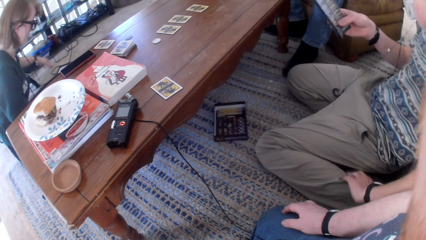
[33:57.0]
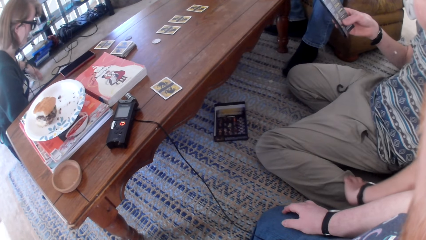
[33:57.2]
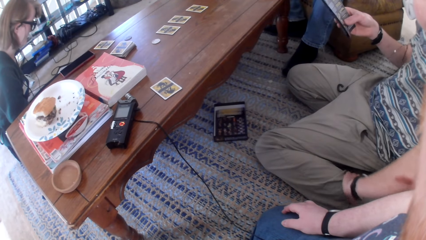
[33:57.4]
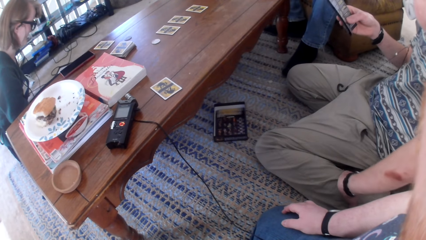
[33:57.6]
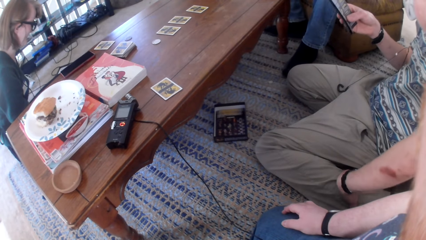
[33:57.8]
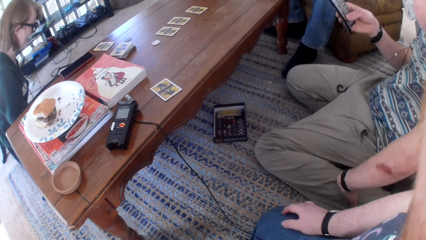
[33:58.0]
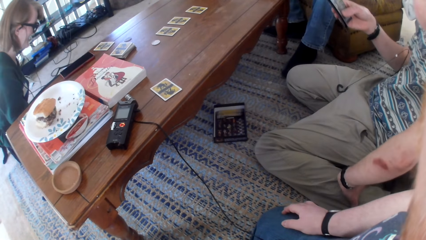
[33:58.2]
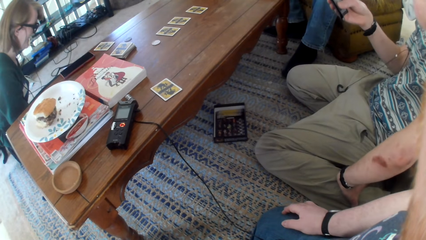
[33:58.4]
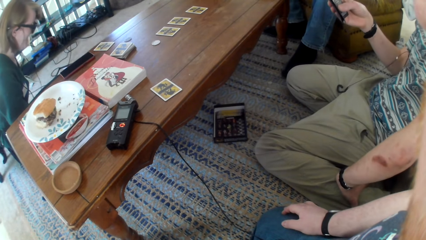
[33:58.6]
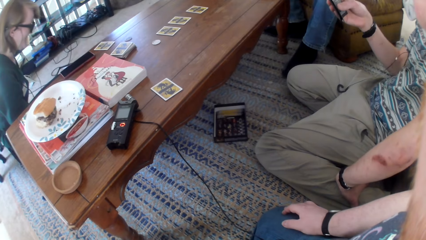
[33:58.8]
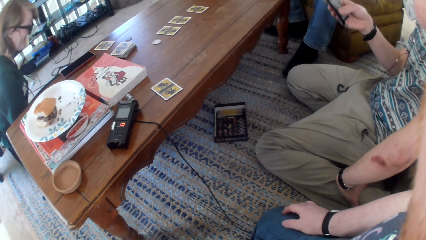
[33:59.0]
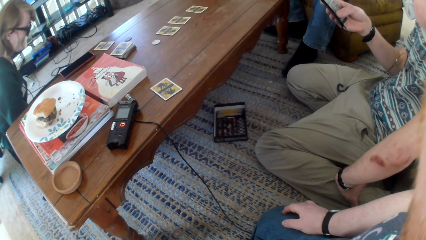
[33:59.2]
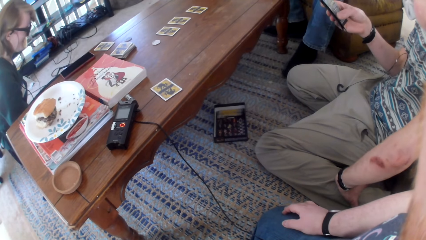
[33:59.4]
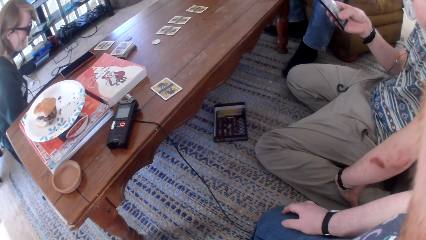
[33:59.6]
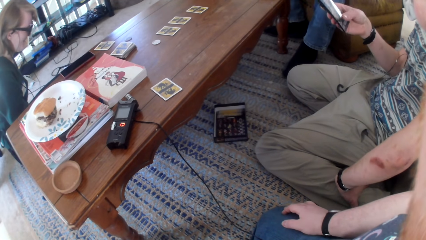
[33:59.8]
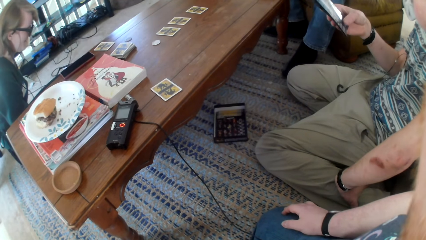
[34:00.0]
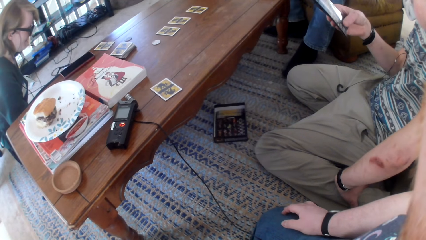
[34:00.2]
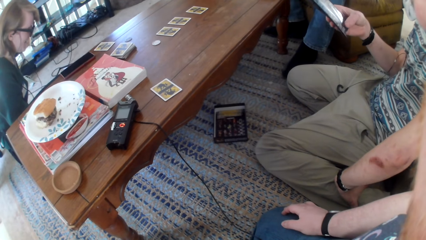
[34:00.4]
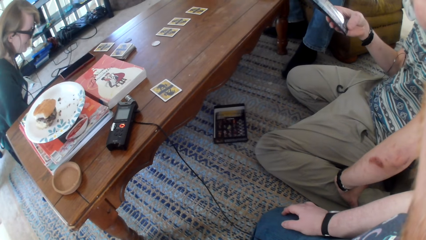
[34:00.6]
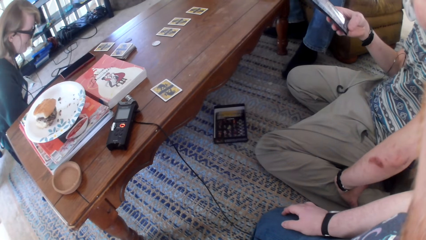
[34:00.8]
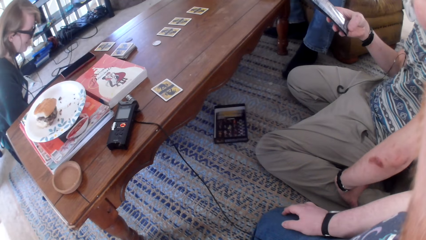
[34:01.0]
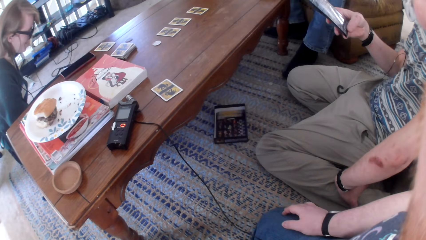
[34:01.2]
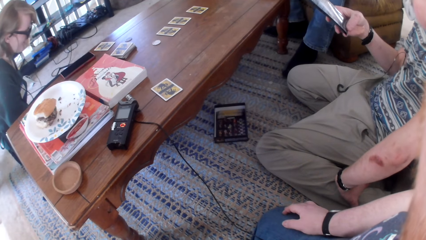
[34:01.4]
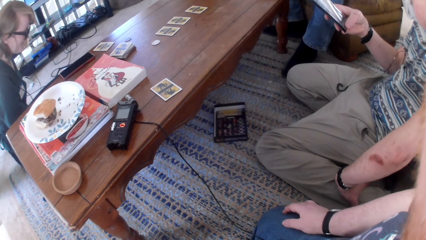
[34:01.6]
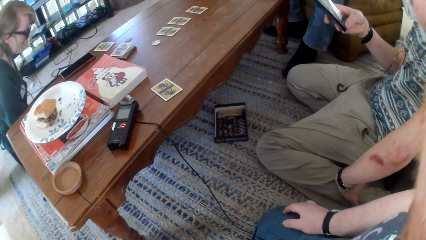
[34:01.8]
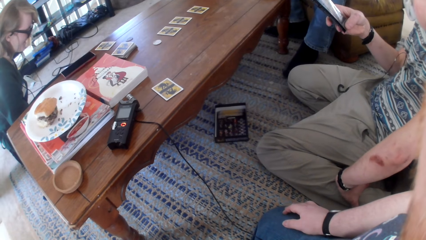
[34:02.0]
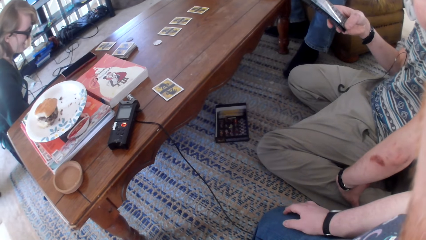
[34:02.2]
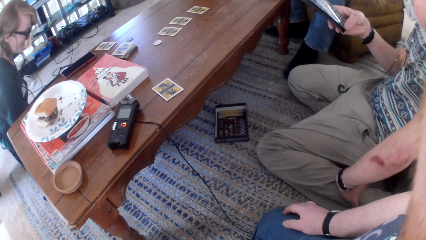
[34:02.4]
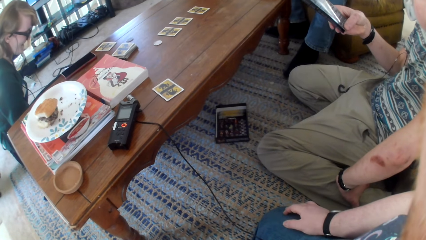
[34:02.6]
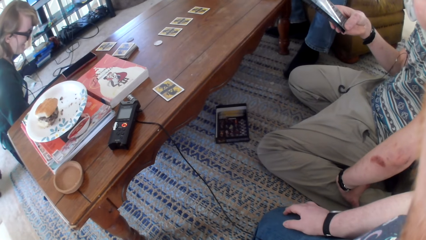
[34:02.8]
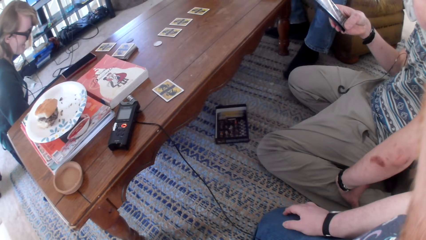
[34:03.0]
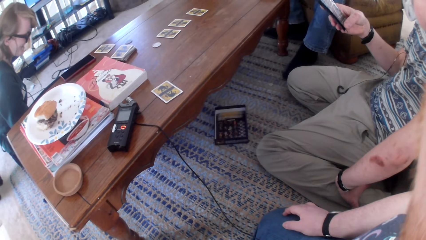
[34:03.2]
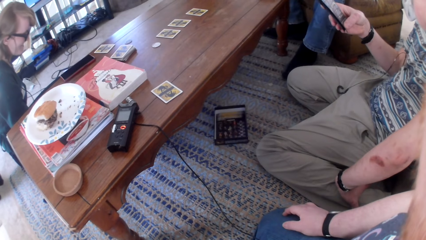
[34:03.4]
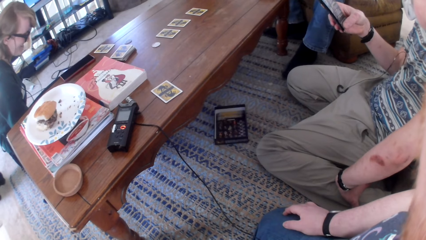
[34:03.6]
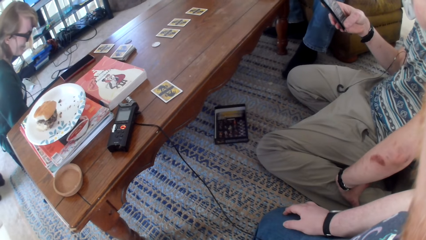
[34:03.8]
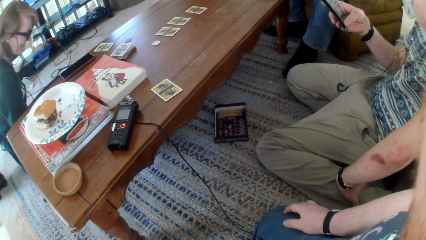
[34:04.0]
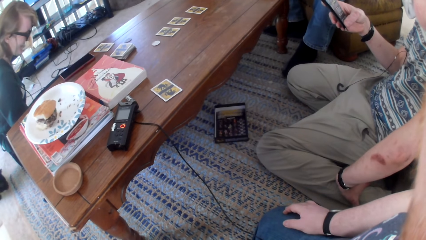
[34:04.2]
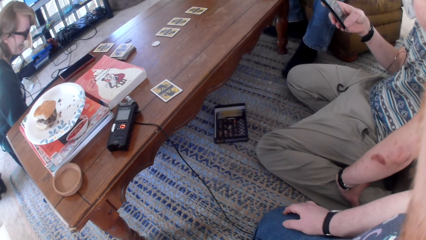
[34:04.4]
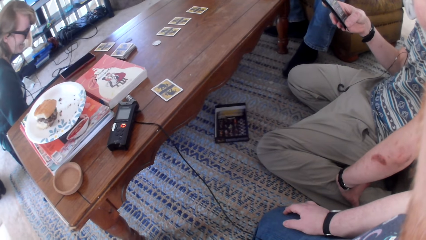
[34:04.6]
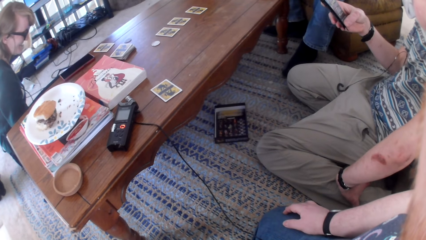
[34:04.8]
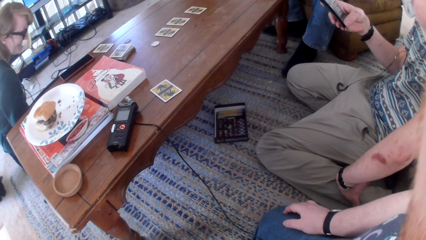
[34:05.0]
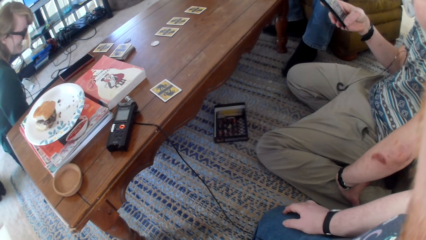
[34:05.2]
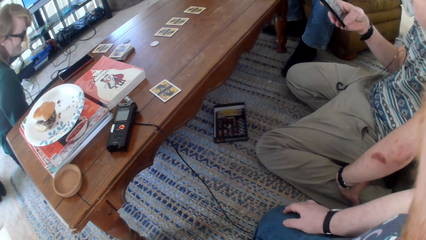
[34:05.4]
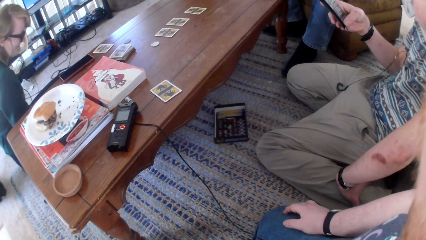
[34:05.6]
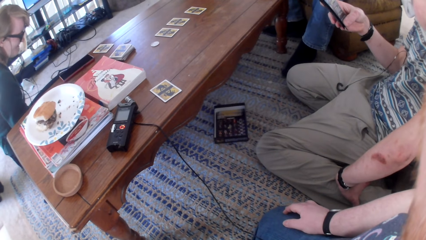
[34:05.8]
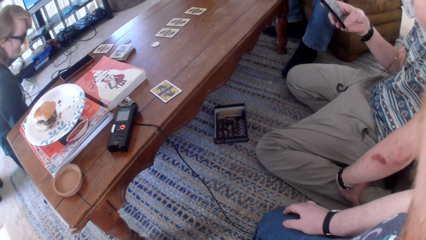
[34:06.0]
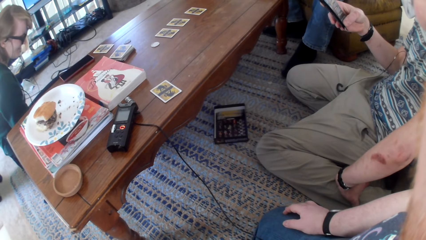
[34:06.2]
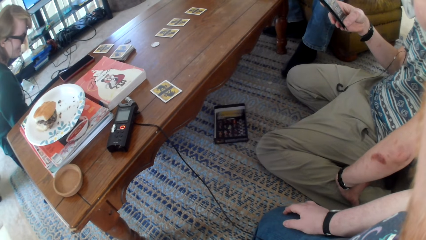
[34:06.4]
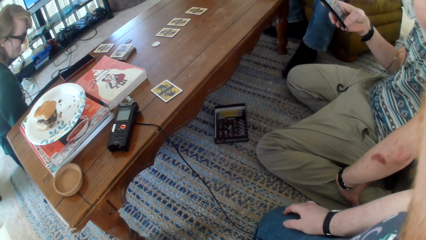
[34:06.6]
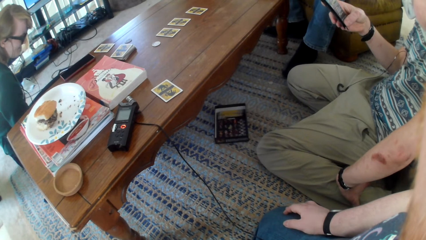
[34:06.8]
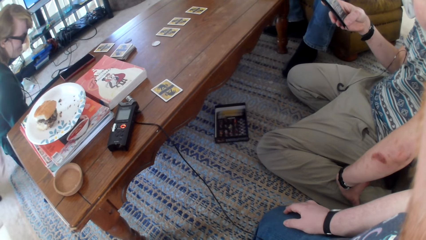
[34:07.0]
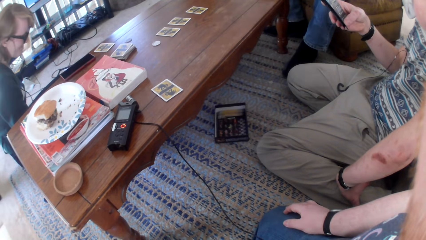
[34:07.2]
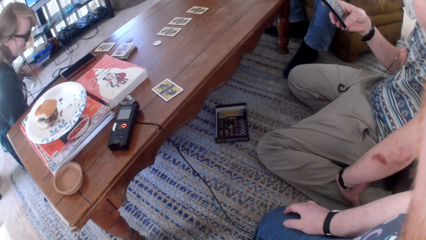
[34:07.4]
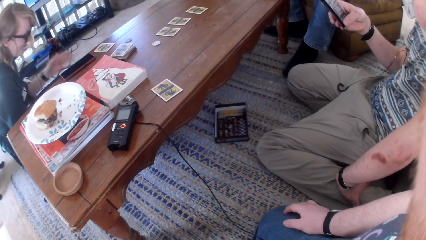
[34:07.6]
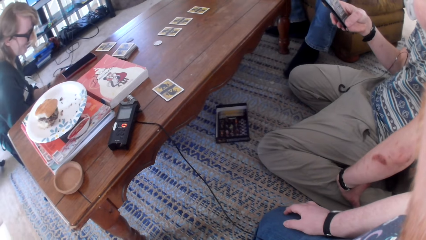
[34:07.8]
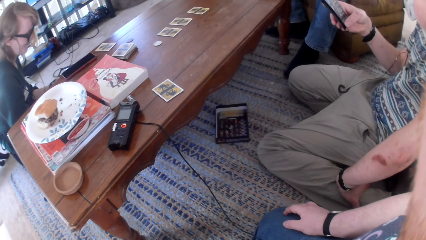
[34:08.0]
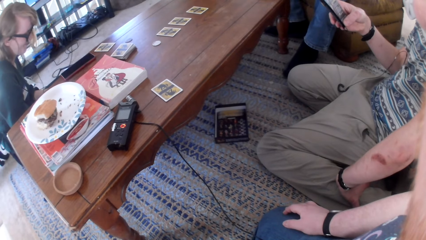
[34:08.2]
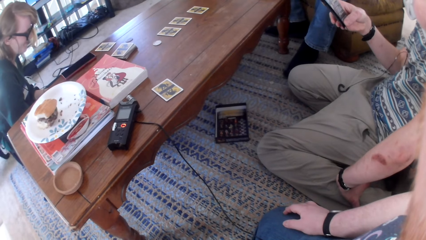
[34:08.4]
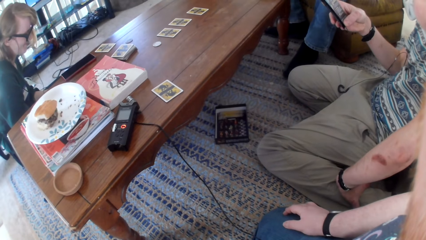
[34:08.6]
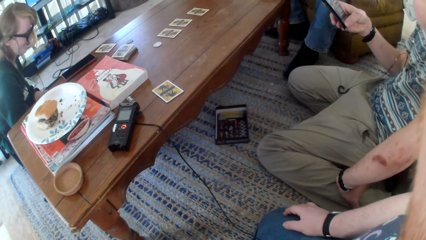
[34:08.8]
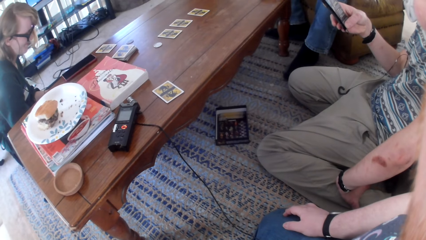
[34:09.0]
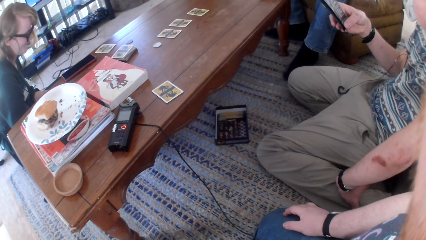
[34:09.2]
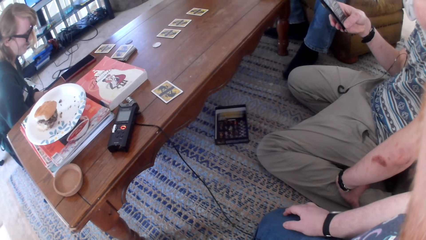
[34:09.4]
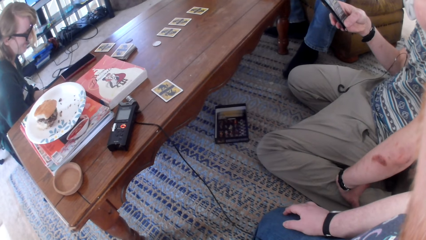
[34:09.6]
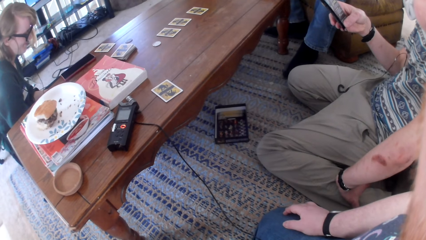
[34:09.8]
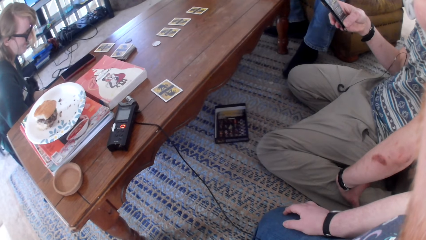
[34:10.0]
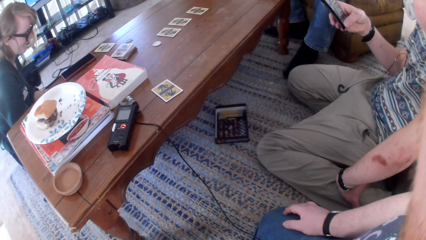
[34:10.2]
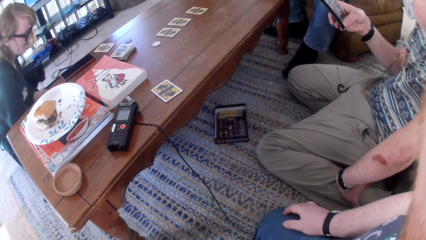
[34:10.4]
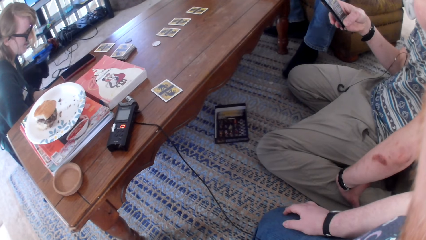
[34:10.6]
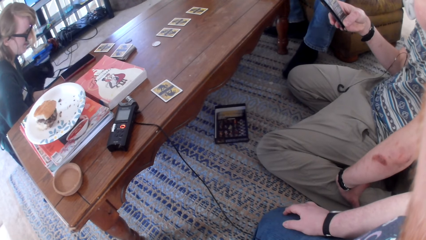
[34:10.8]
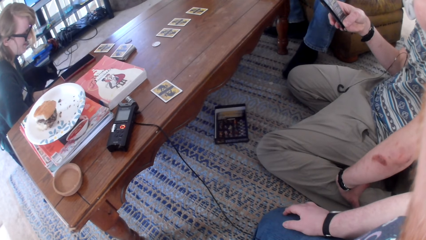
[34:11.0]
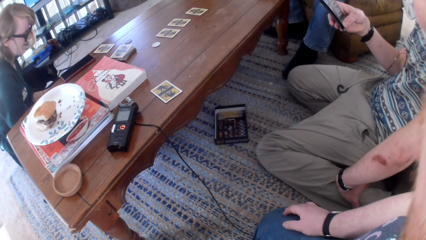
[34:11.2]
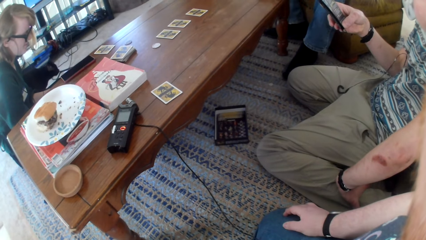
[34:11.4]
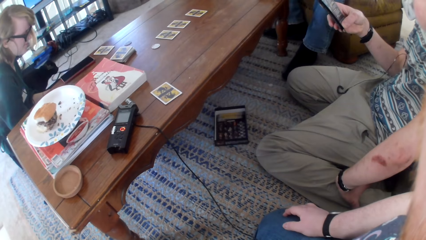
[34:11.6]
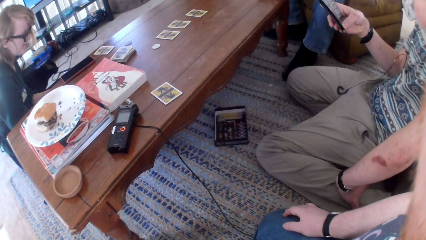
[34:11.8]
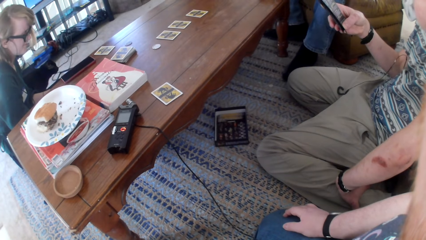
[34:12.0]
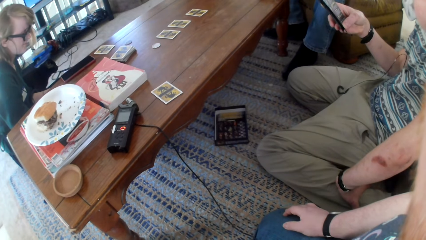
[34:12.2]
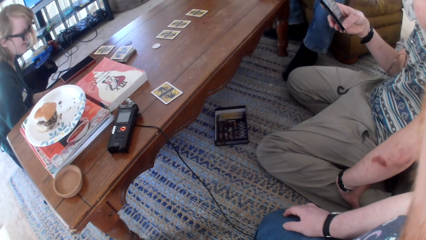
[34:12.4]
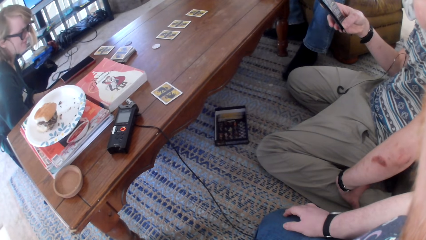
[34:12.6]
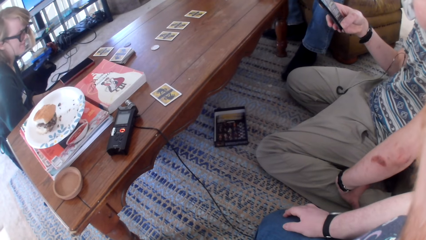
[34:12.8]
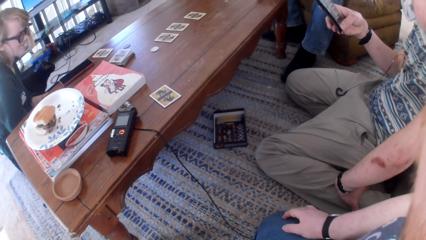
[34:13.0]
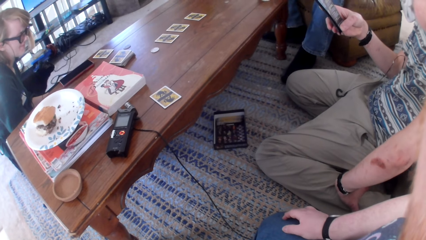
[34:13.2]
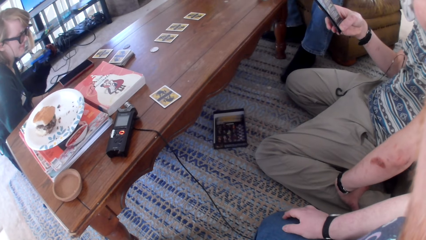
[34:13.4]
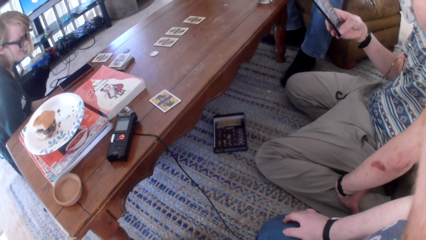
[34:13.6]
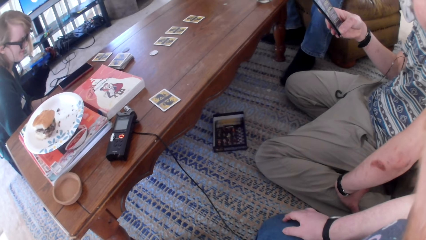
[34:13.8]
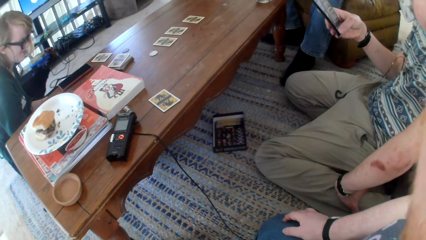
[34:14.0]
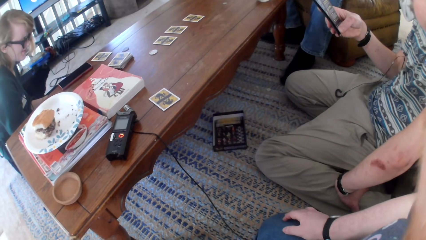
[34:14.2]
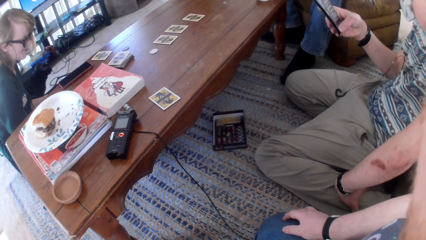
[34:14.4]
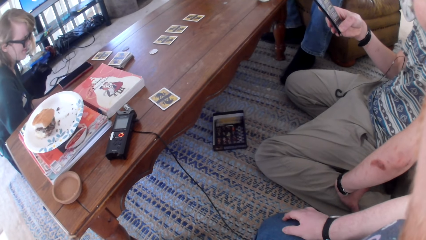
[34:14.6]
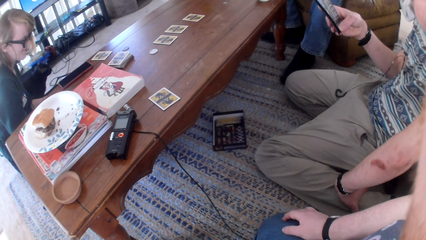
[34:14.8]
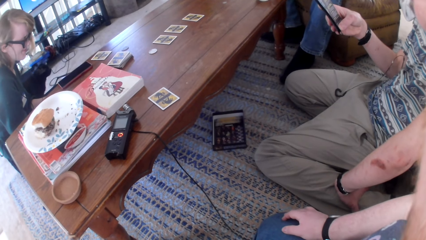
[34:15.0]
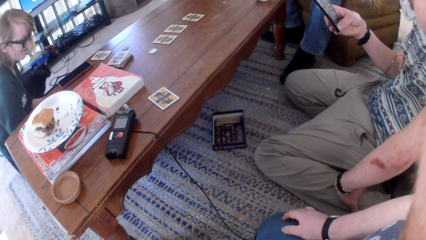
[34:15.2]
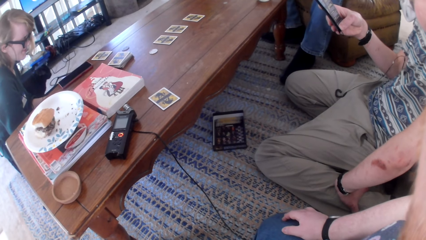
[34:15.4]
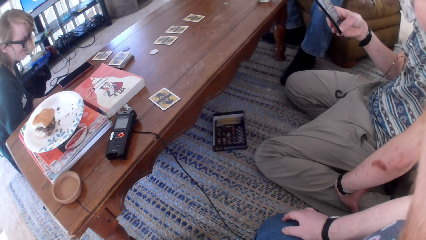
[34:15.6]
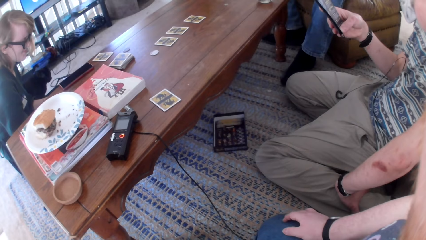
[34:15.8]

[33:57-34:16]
A man moves his hand. A woman moves her hand and talks. The man talks. A person looks around. The woman talks. The camera wearer looks at the table. The man talks. The woman talks. The man talks.
